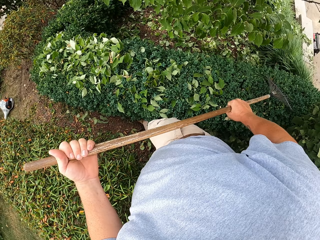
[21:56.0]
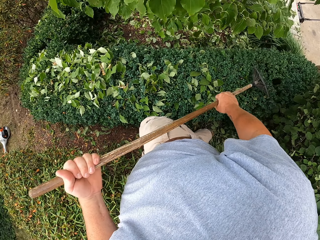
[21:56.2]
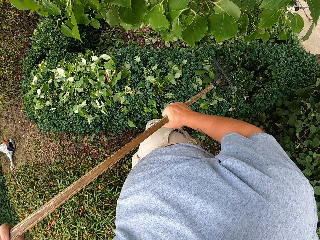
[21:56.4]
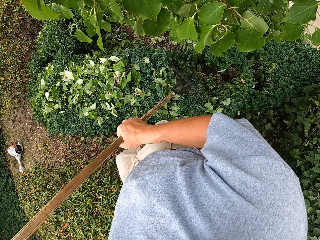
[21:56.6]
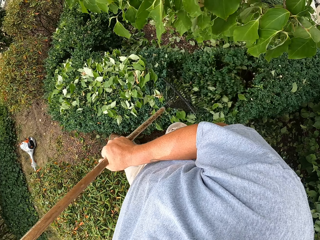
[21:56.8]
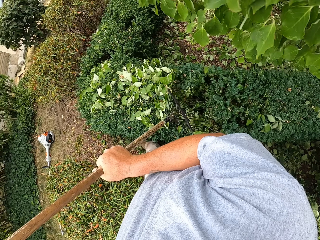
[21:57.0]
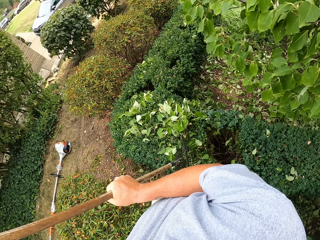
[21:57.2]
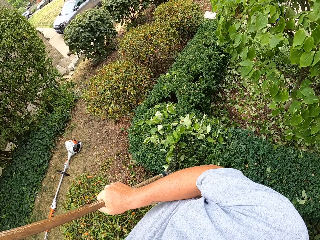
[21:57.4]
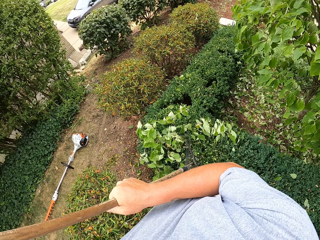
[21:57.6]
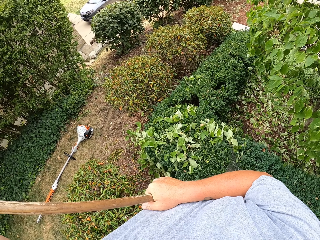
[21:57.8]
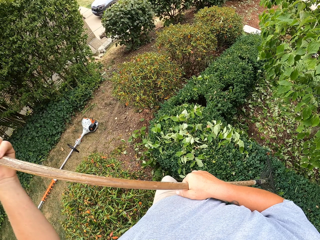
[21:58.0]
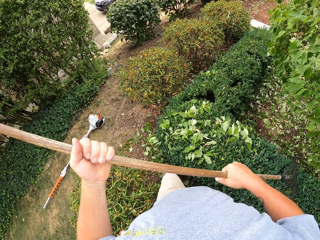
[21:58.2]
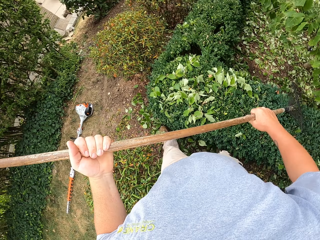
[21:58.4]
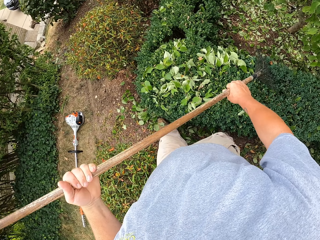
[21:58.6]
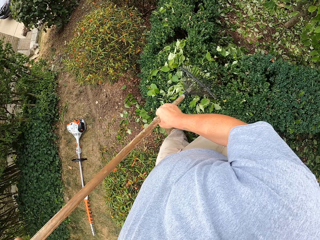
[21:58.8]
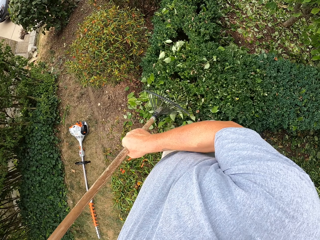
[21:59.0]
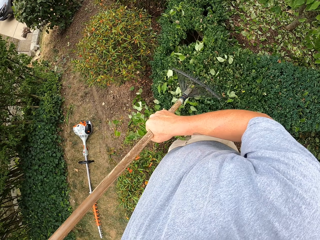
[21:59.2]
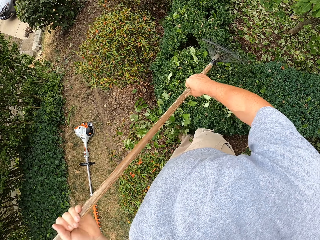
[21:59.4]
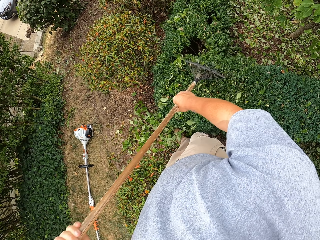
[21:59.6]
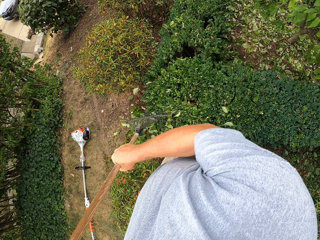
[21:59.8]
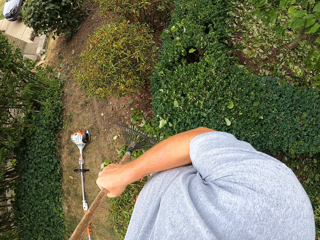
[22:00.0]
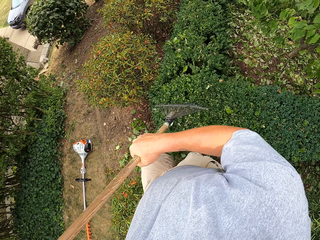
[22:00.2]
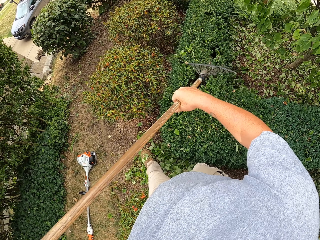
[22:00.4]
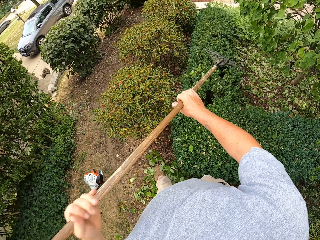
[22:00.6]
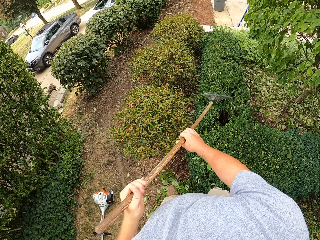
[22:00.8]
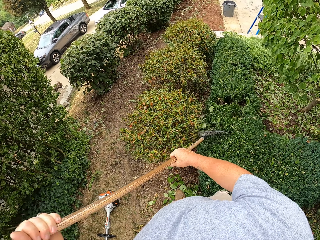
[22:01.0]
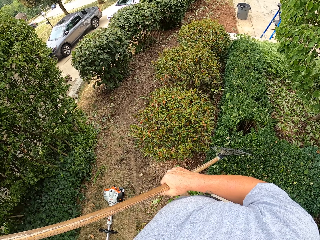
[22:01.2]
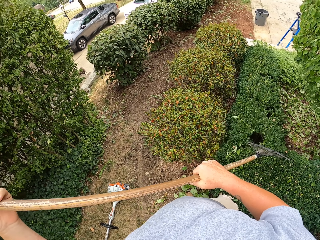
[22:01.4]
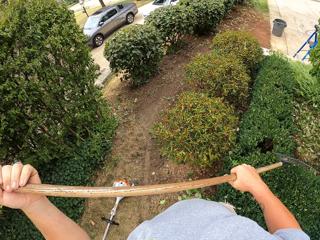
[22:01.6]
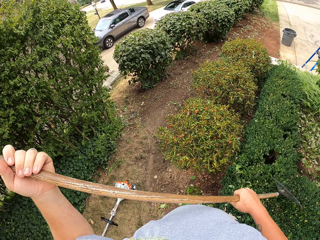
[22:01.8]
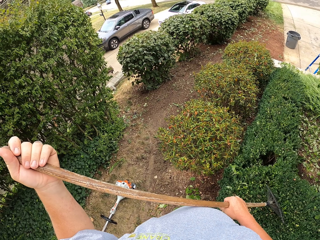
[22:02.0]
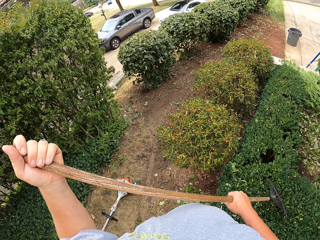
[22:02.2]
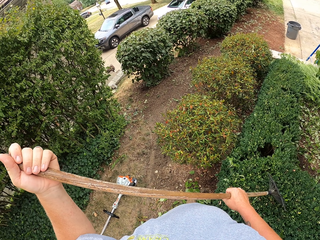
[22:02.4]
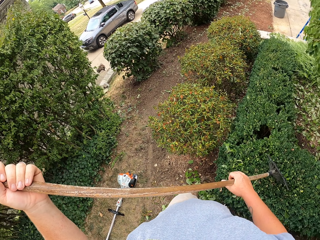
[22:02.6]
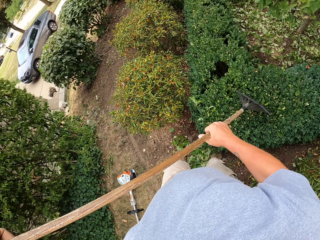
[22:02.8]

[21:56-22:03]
The camera wearer pulls the trimmed flowers from the plant.

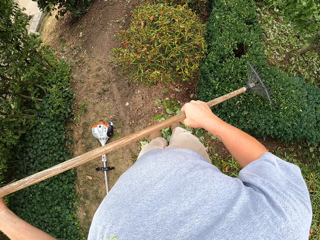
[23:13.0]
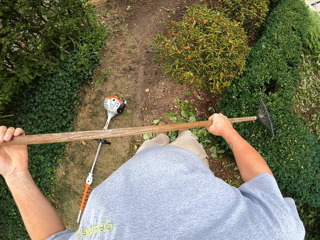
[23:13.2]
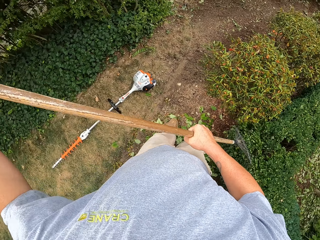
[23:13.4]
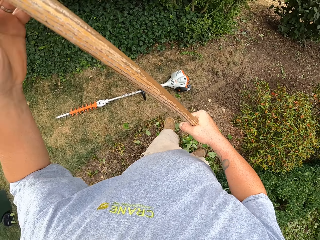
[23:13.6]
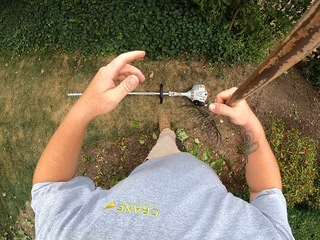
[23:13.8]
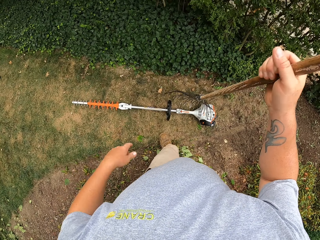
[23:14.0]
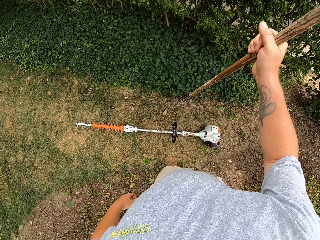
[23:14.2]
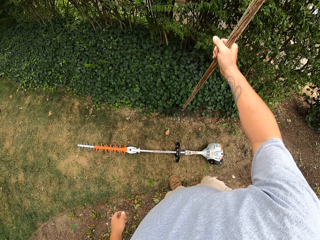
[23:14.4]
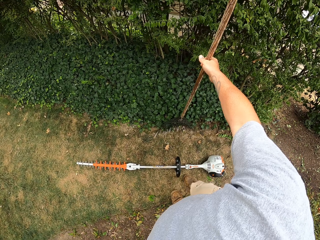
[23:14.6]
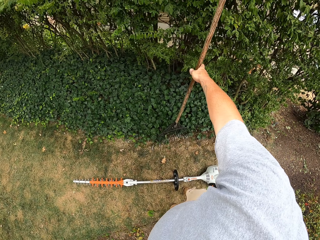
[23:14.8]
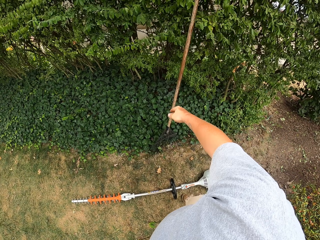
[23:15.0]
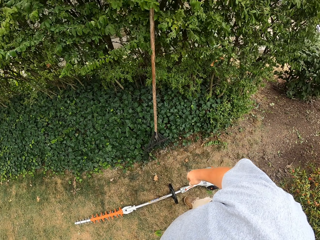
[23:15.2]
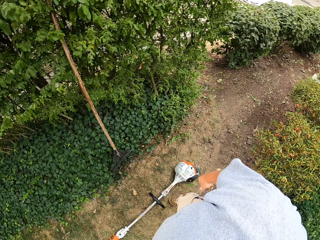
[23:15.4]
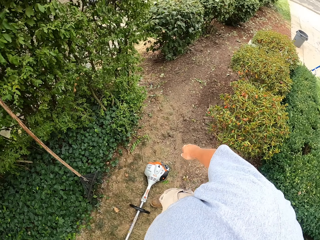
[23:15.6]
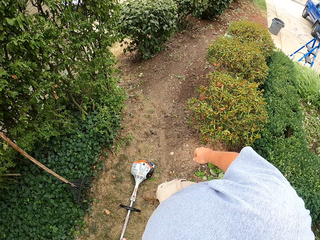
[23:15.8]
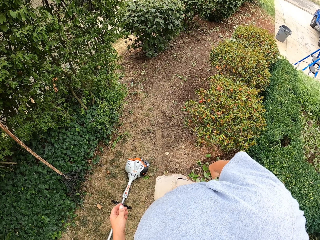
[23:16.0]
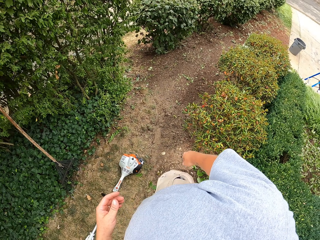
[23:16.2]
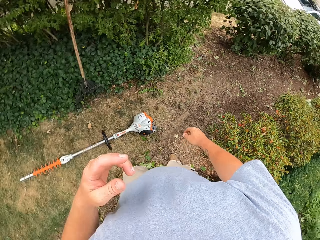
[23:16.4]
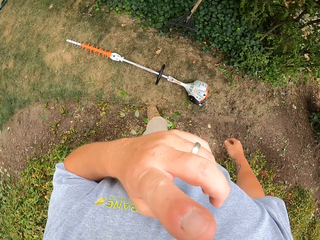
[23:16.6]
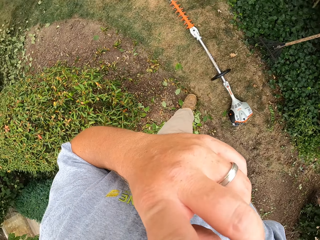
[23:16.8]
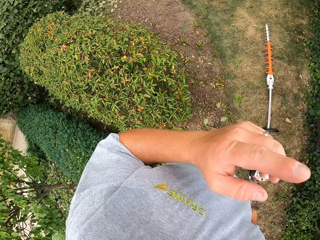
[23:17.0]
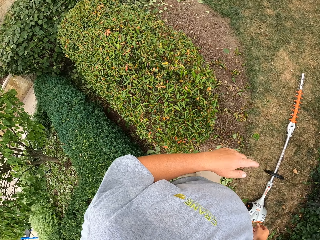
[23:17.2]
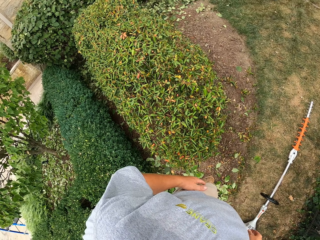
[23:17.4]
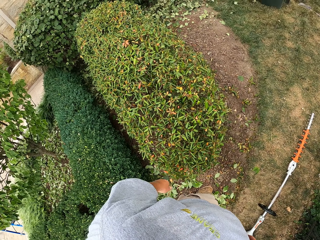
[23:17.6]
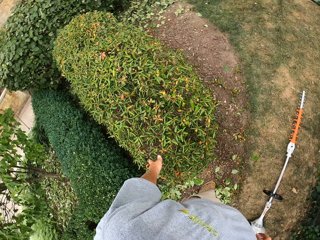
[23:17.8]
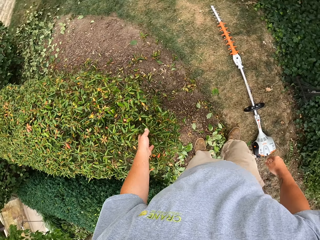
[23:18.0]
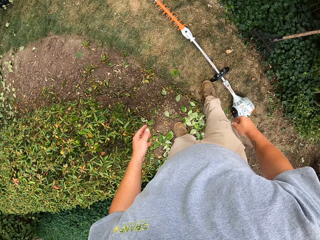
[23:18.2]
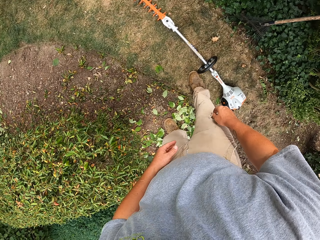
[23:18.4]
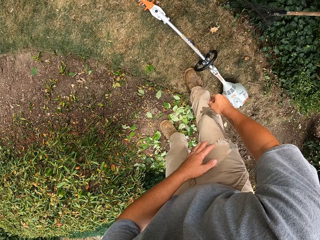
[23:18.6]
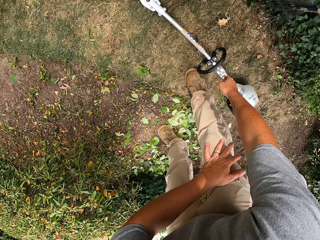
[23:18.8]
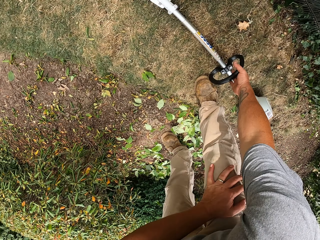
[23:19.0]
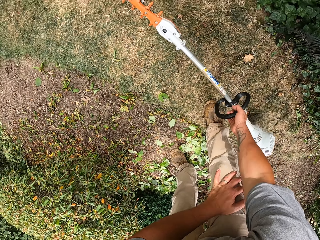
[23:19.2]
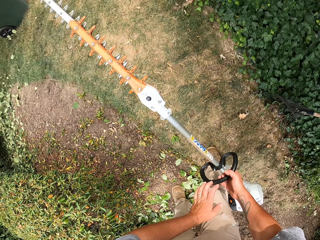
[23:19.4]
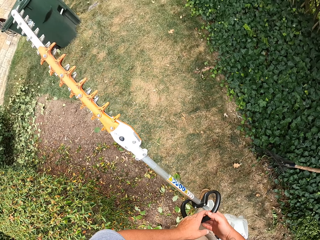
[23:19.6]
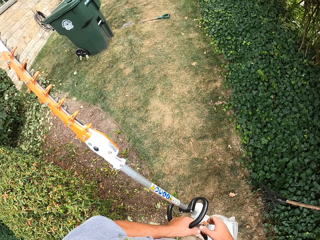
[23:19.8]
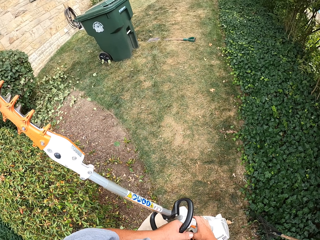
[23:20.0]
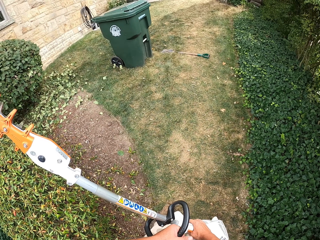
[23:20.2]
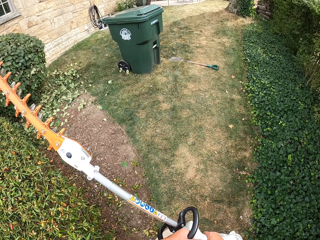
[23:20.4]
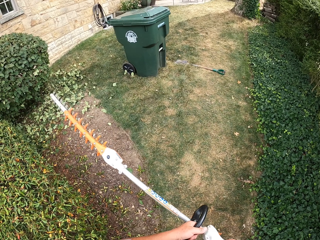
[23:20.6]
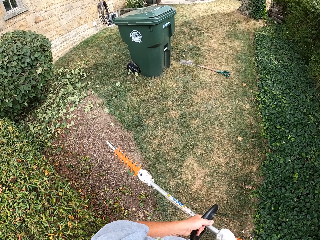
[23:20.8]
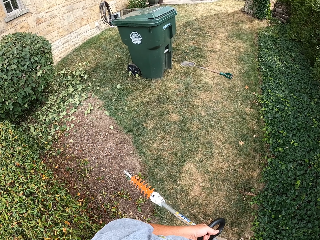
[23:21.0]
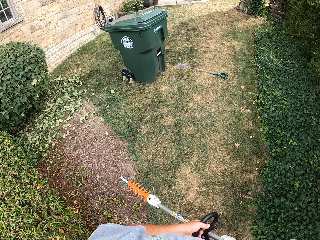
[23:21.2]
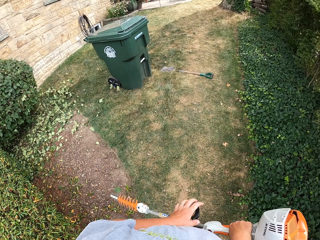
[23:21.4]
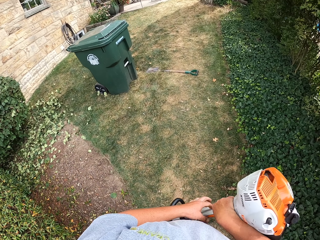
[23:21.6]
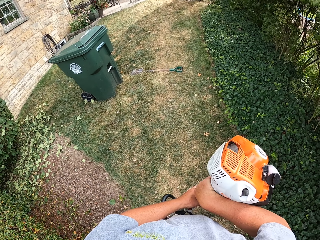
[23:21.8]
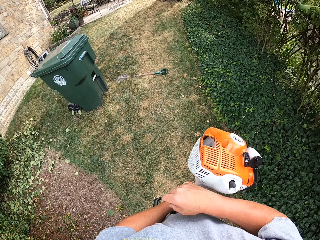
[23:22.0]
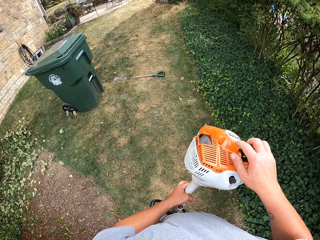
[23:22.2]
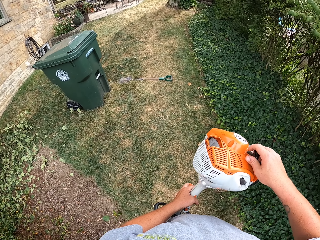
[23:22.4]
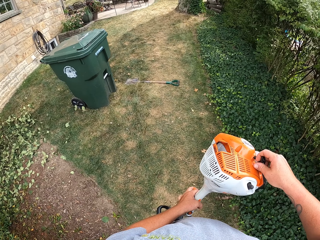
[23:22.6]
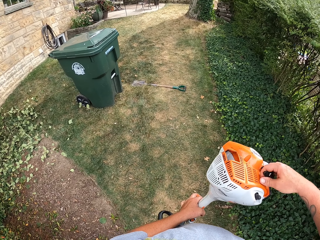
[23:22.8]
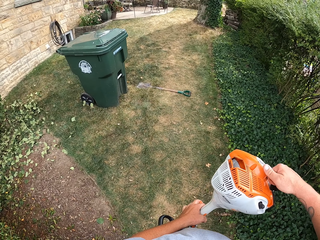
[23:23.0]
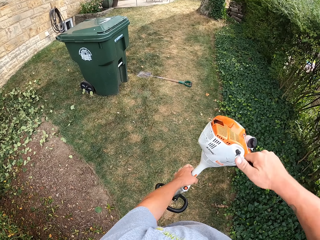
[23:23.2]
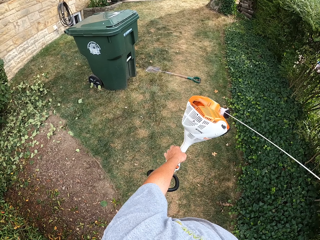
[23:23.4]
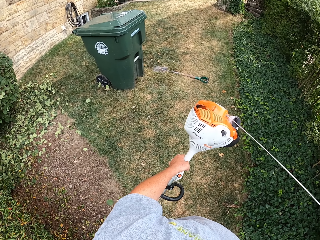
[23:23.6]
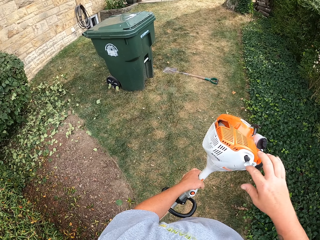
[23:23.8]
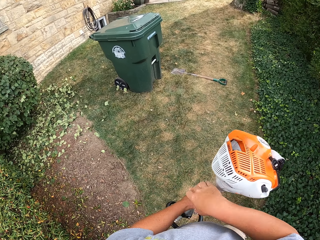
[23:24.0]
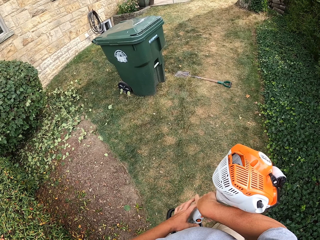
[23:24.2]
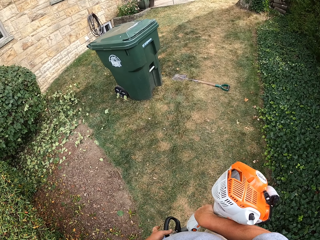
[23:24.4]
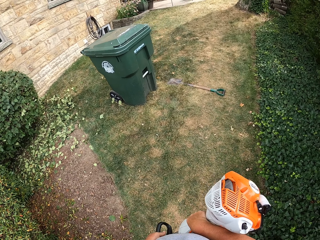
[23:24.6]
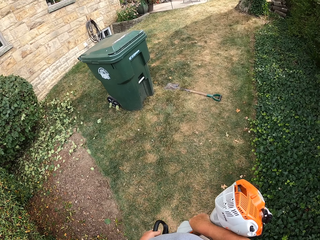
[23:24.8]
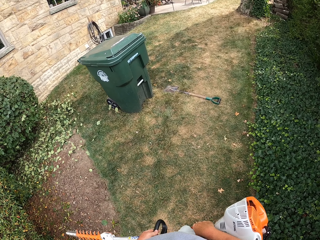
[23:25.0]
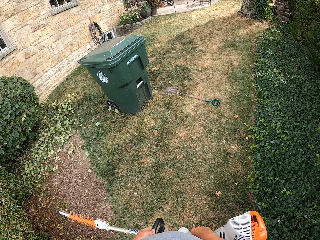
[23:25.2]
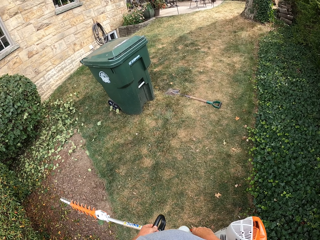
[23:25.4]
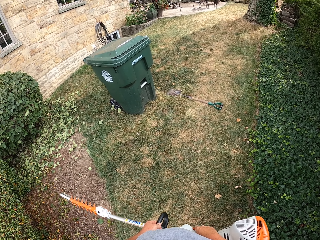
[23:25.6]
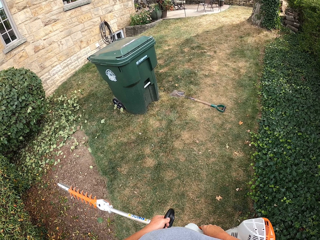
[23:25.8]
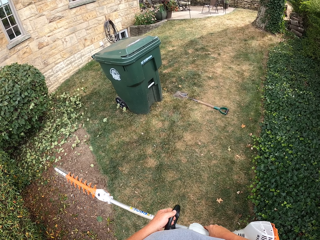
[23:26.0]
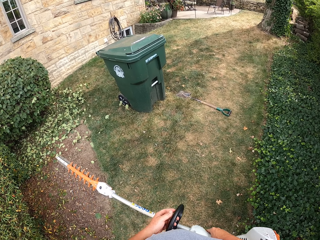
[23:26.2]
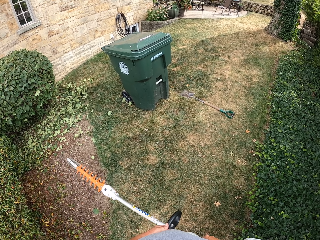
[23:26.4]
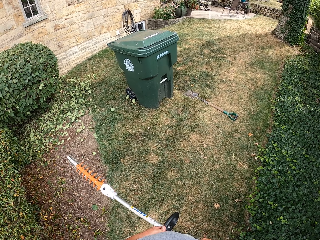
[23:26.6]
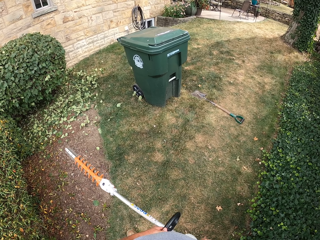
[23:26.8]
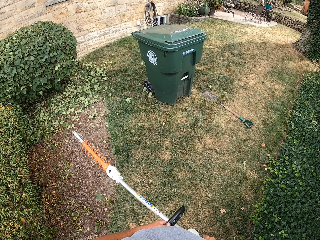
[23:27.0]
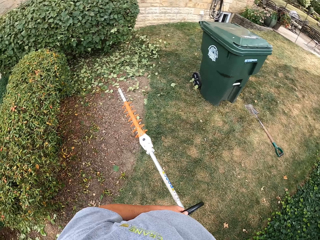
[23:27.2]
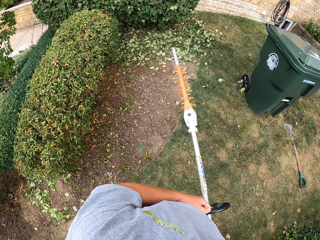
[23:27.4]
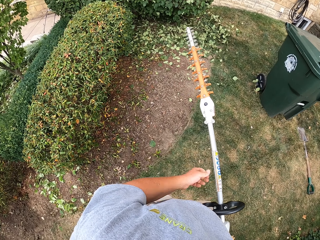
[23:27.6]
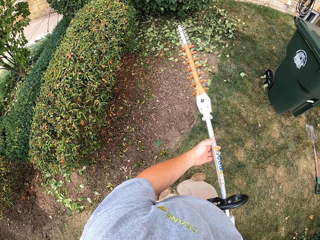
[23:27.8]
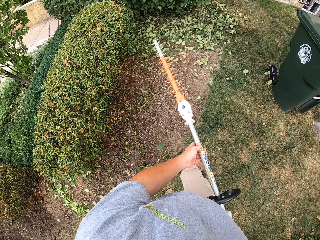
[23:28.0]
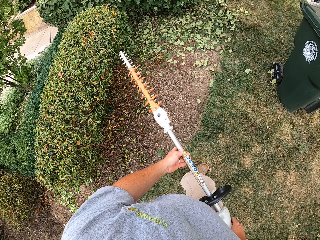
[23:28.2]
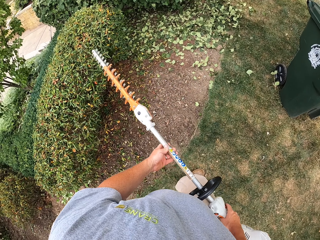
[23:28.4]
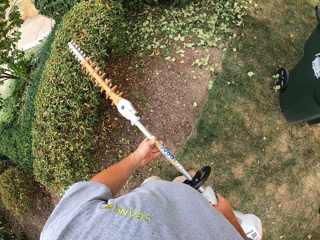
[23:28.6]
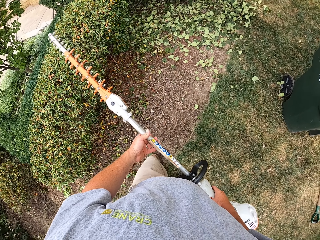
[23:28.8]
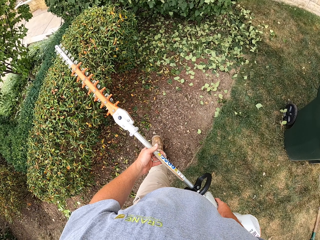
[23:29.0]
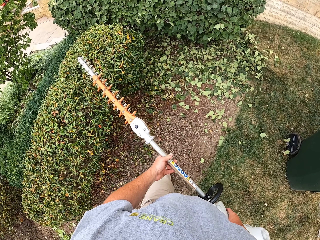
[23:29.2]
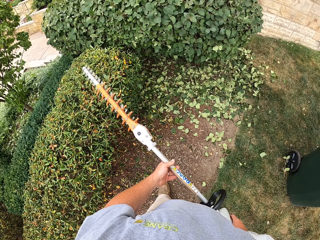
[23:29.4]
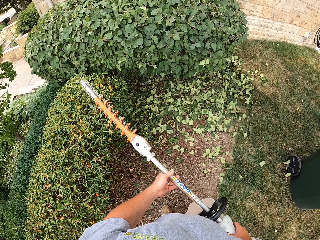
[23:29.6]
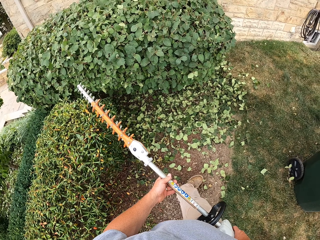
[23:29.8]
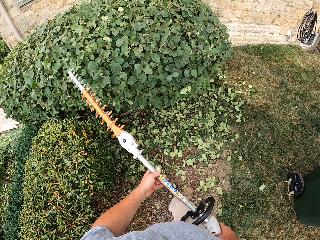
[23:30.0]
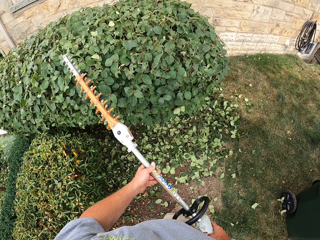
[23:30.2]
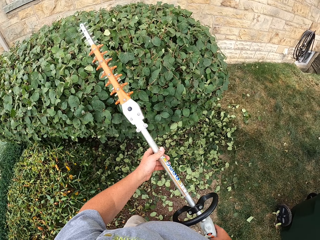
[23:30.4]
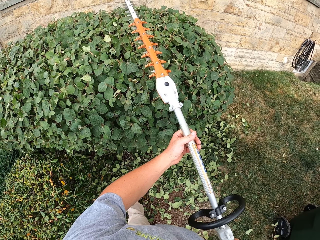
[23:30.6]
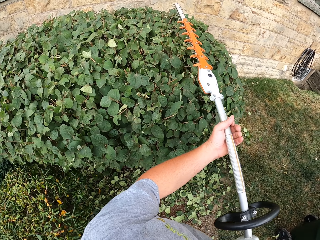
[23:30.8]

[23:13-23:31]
The camera wearer leans the lawn rake on the fence. They scratch their face. They pick up the hedge trimmer on the ground. They pull the starter. They walk.
